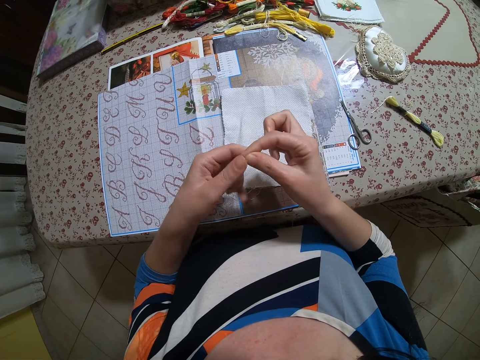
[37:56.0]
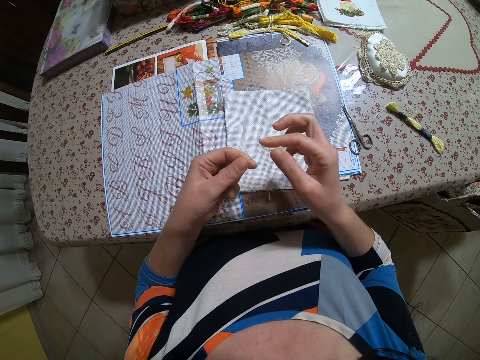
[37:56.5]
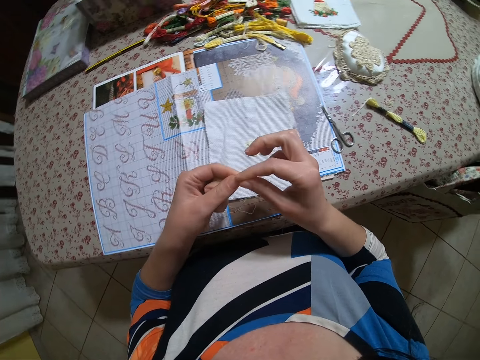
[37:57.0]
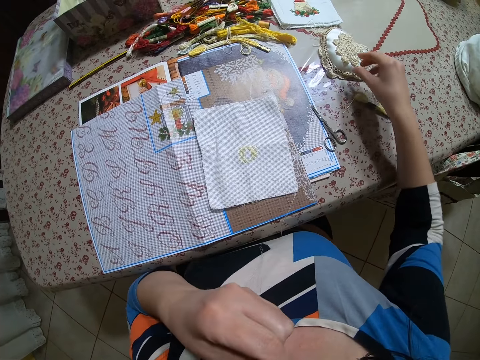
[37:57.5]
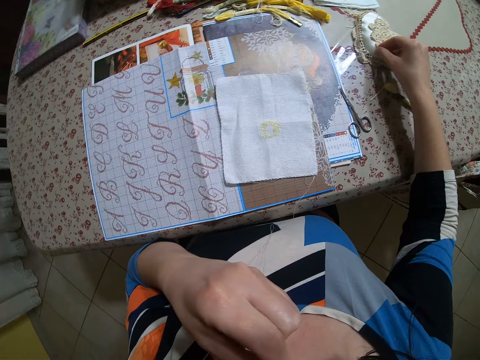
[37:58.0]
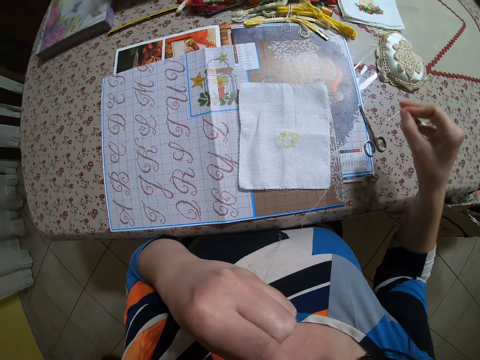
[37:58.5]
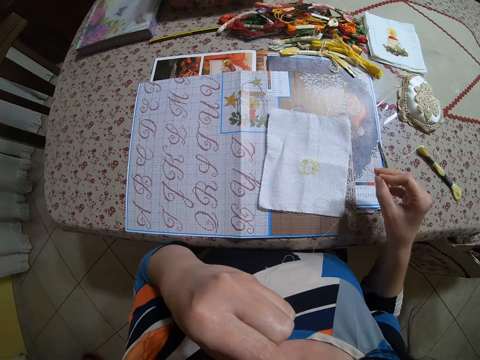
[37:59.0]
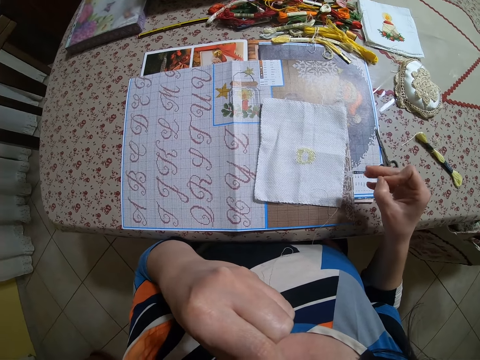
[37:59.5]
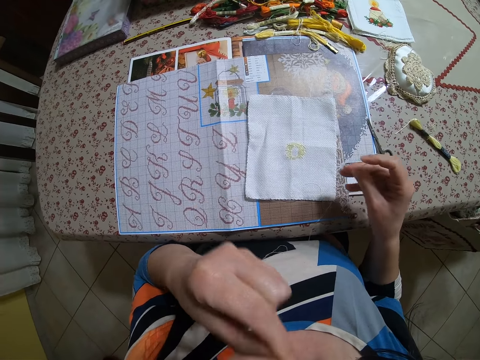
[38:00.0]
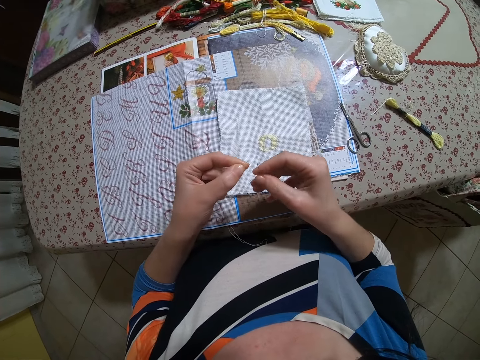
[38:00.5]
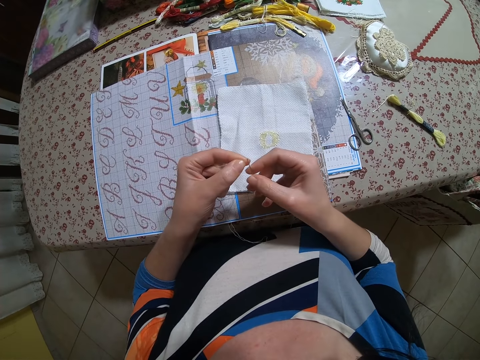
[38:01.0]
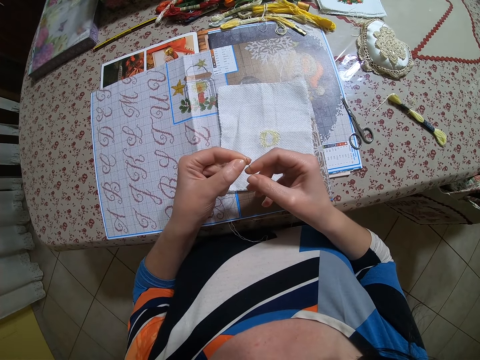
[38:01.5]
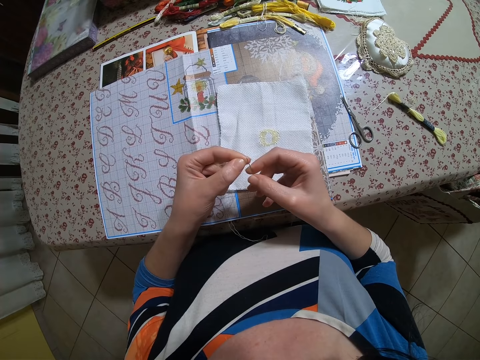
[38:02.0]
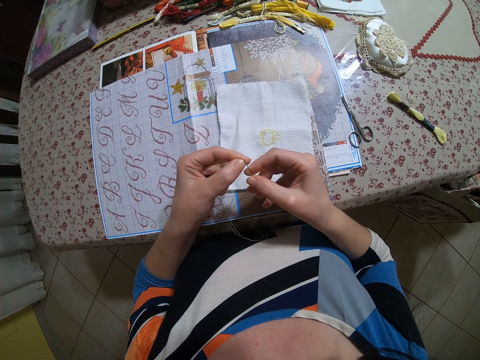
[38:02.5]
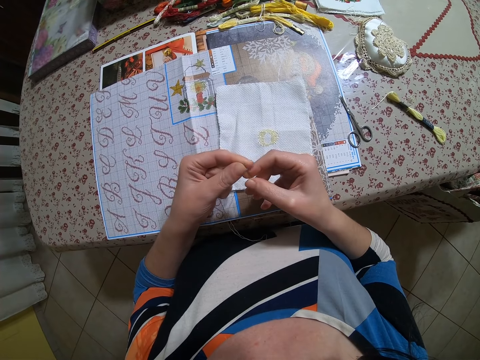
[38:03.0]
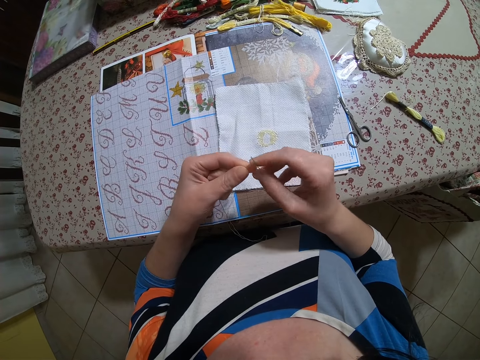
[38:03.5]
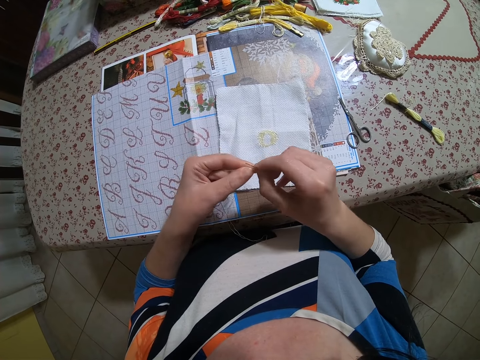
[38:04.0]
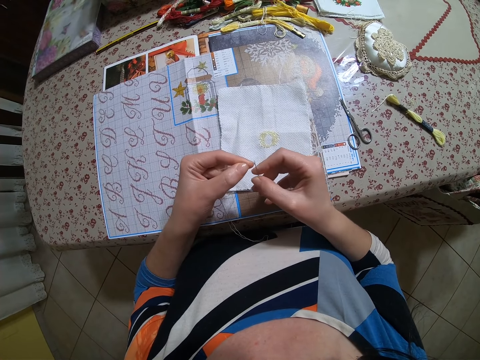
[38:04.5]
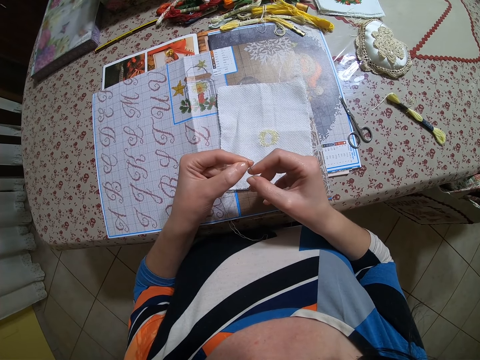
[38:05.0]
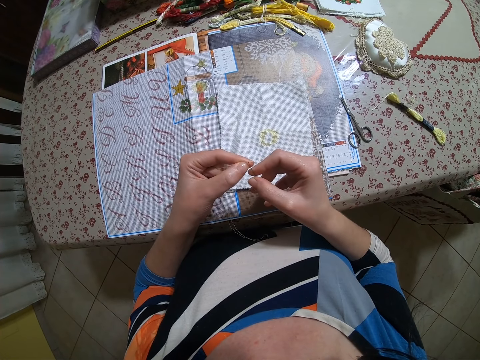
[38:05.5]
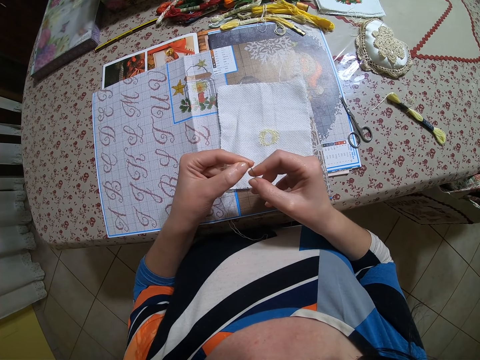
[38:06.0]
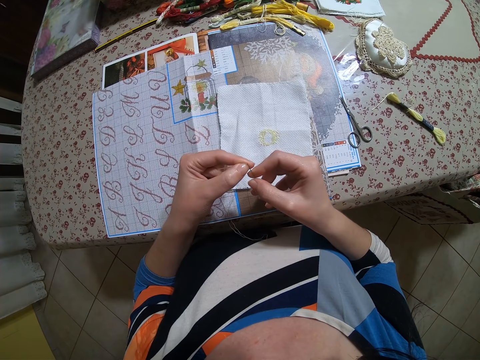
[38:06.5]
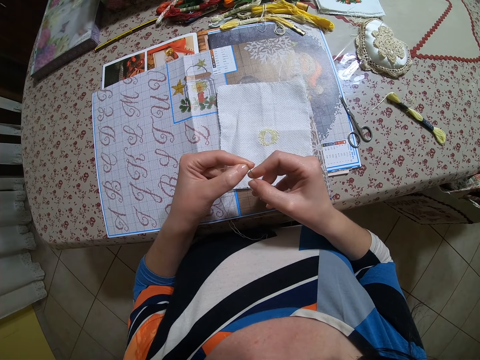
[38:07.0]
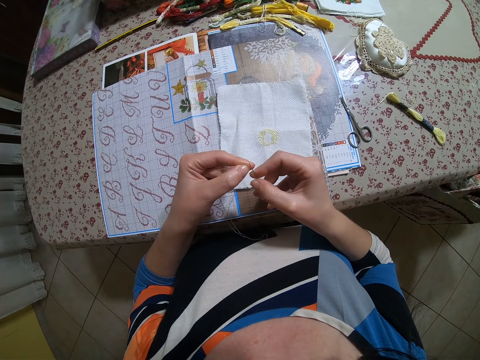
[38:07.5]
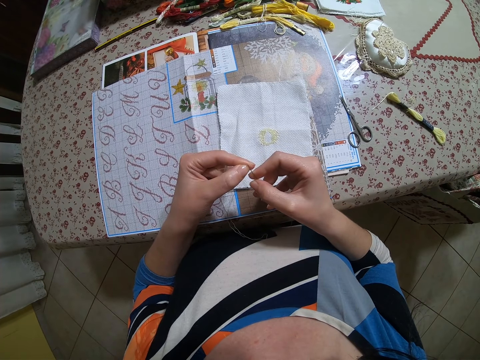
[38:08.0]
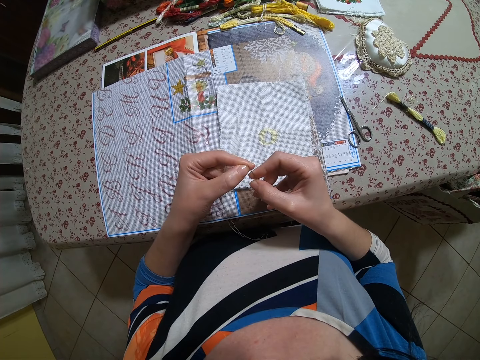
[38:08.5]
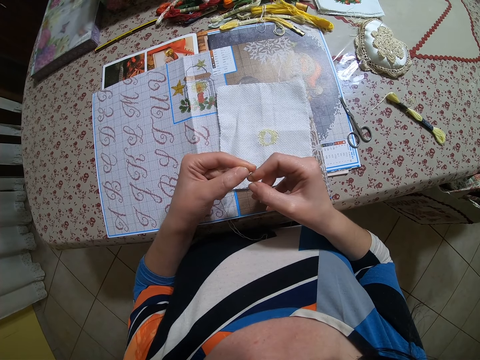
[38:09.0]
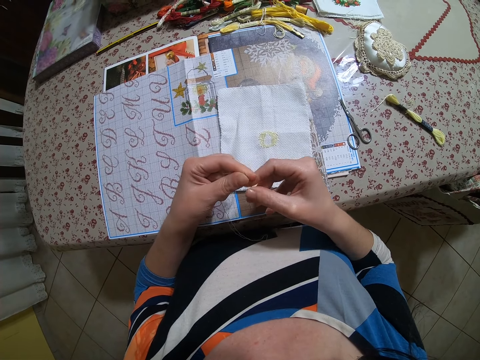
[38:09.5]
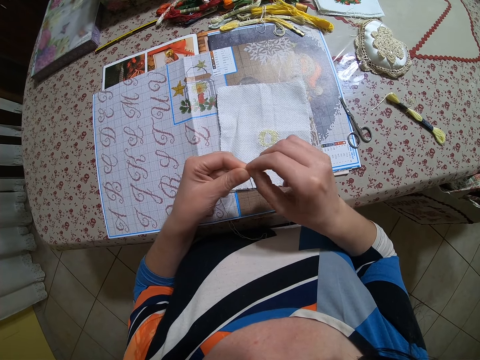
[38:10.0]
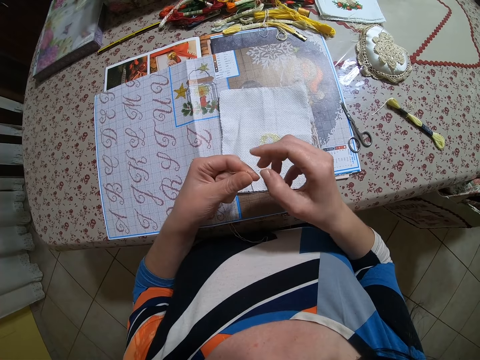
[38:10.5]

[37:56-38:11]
The camera wearer holds the thread with her left hand. She applies spit from her mouth on the thread in her left hand. She picks up the needle from a crochet purse on the table with her right hand. She threads the needle with both hands.

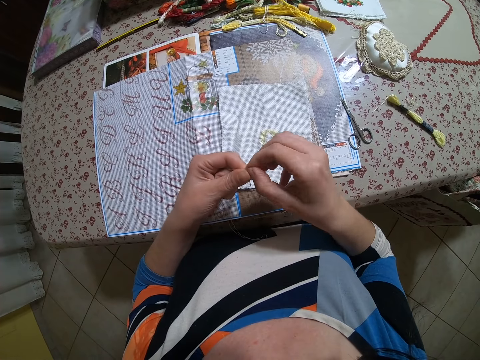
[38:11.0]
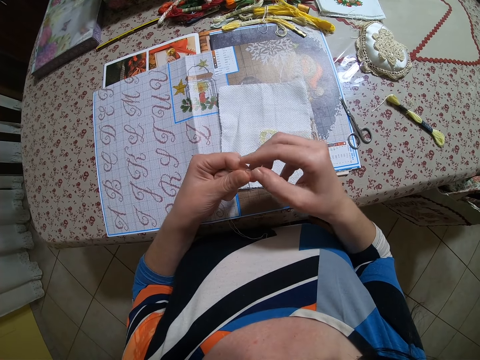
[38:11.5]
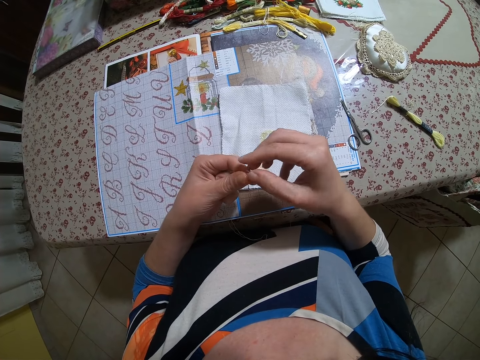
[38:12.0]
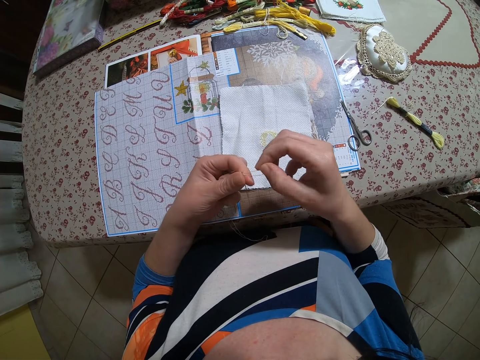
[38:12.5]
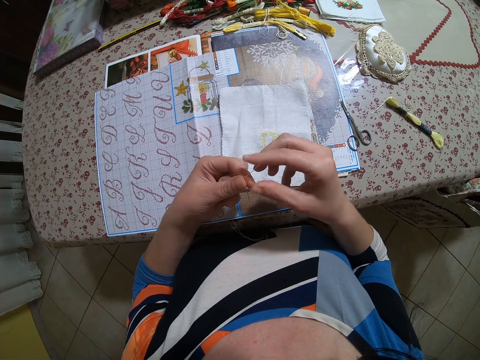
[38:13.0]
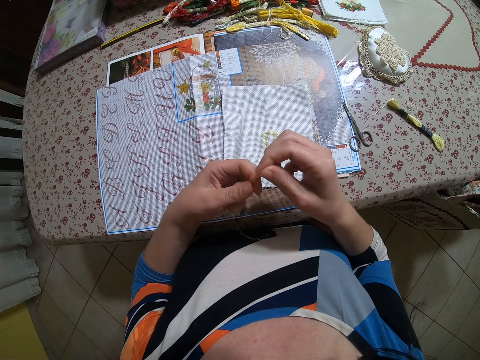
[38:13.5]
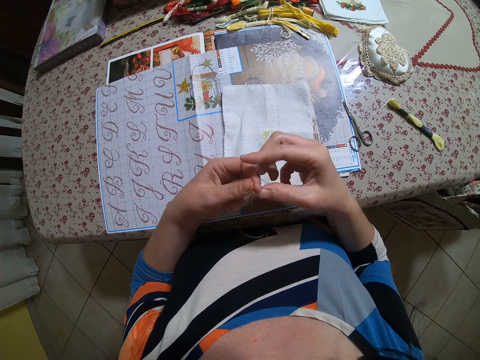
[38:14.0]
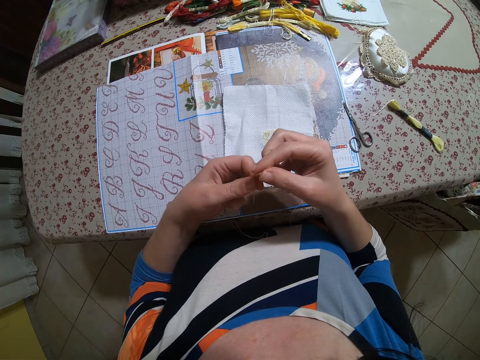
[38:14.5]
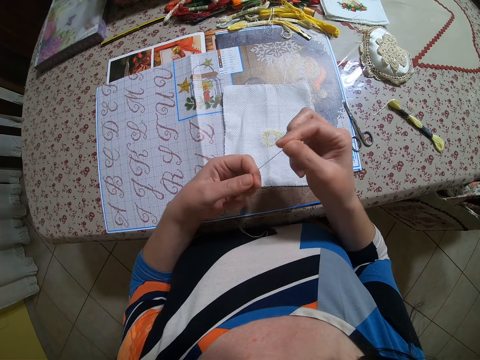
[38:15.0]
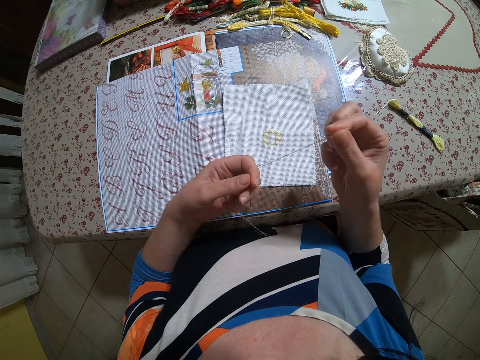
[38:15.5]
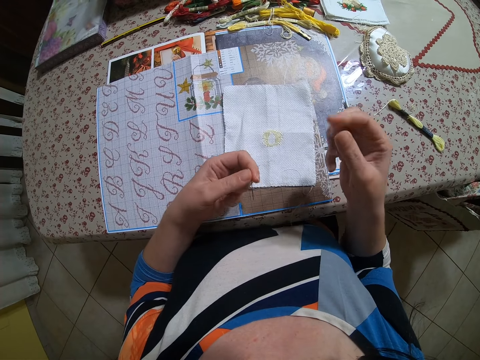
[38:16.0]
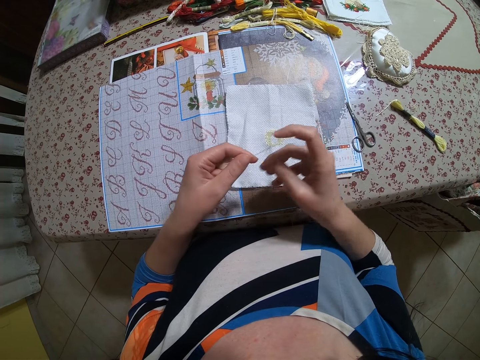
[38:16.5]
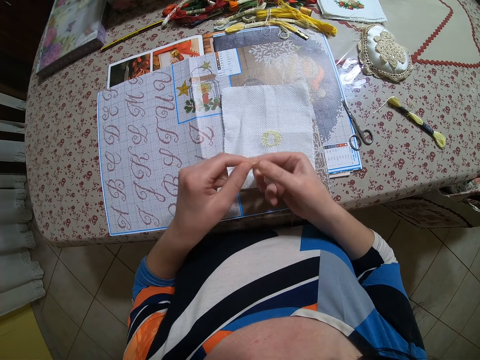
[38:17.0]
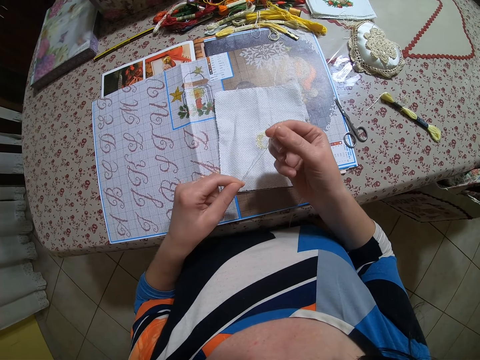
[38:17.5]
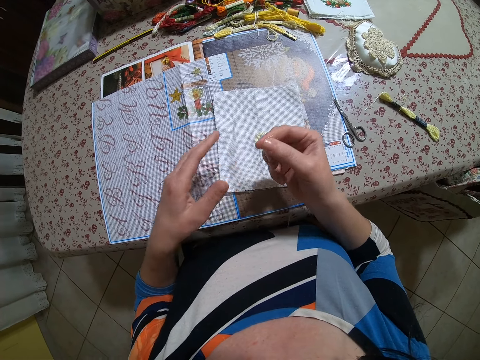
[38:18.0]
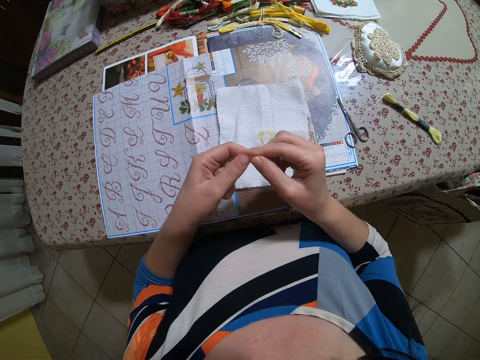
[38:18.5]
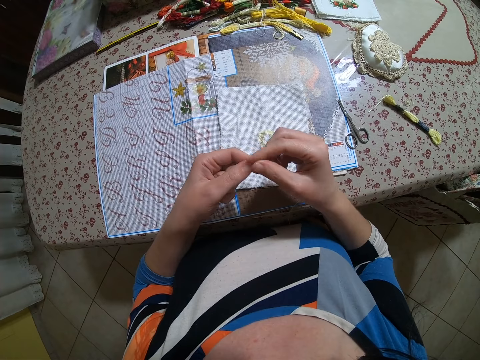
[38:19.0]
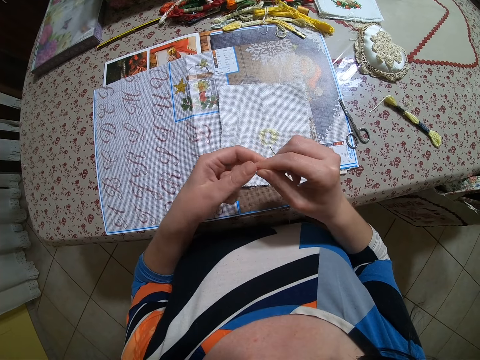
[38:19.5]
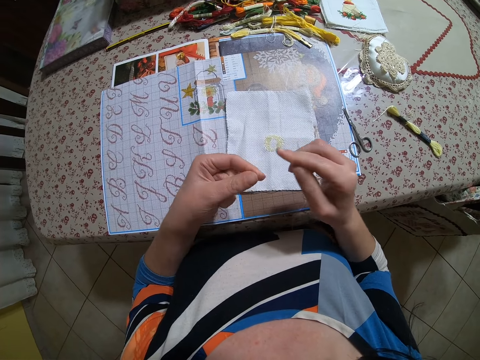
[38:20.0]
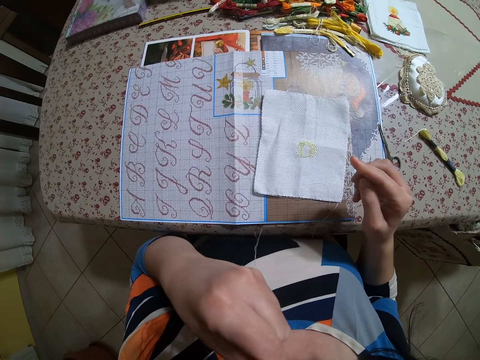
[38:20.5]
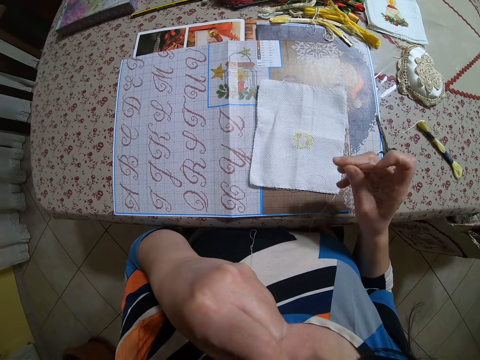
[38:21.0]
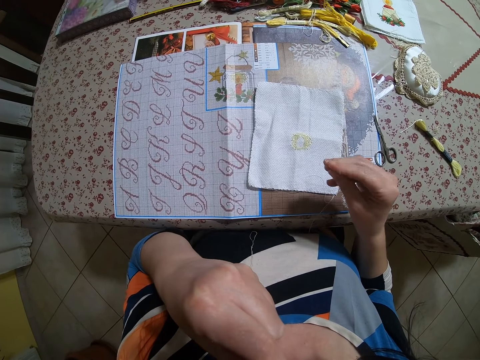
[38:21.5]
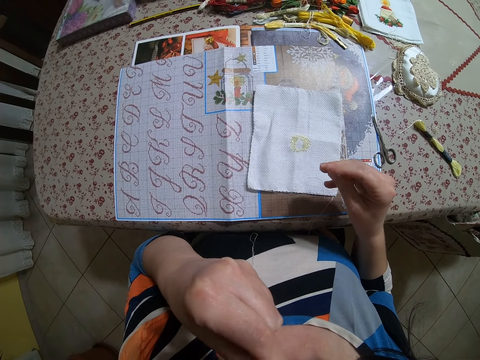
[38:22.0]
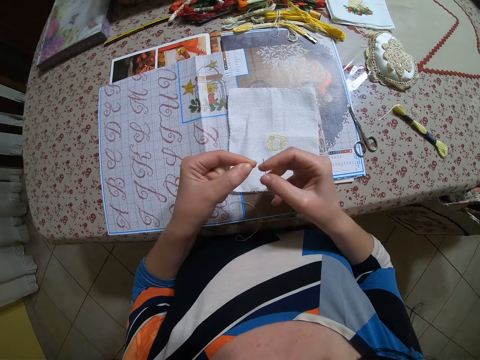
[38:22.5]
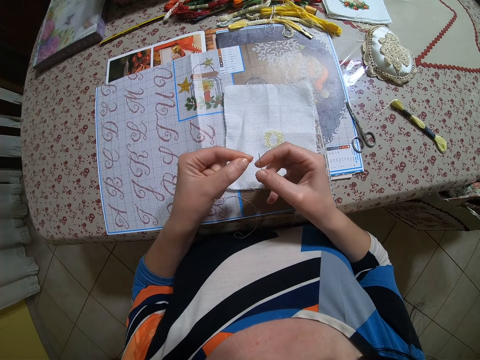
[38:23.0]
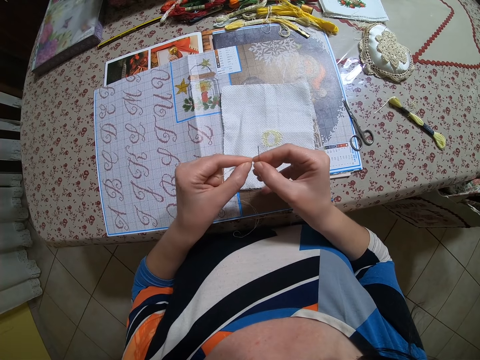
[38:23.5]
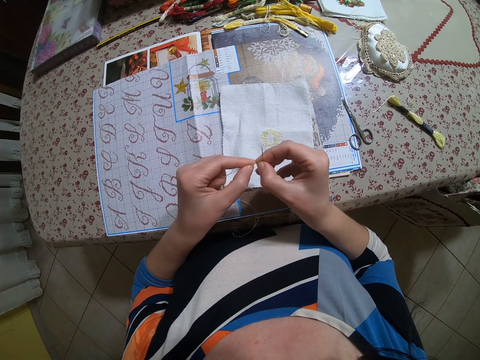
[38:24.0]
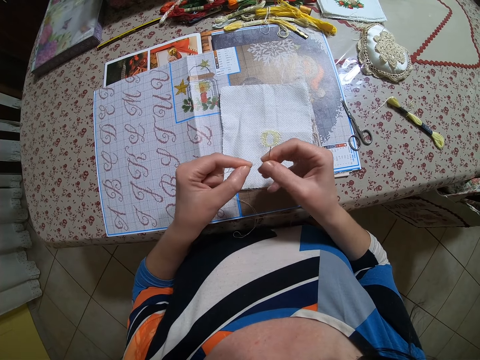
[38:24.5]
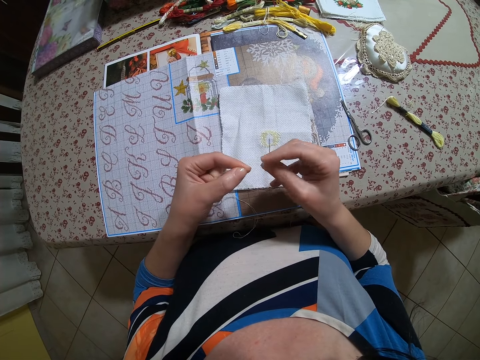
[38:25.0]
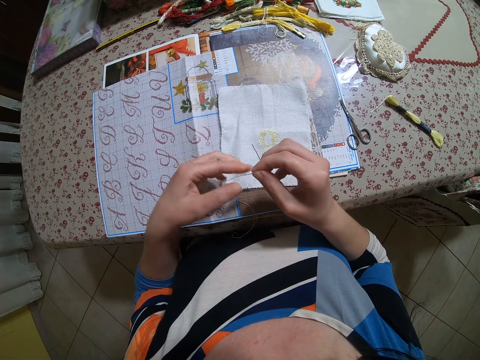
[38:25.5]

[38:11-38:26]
The camera wearer pulls the thread. She holds the thread with her left hand. She applies spit from her mouth on the thread in her left hand. She threads the needle with both hands.
